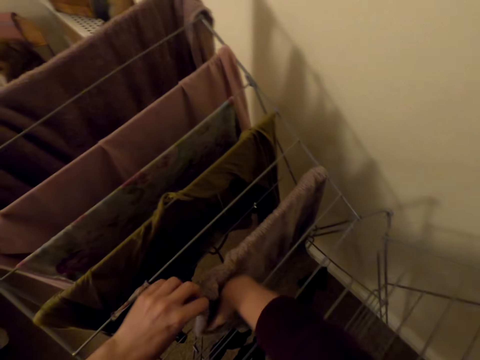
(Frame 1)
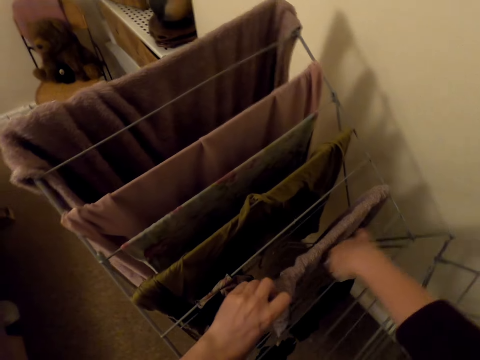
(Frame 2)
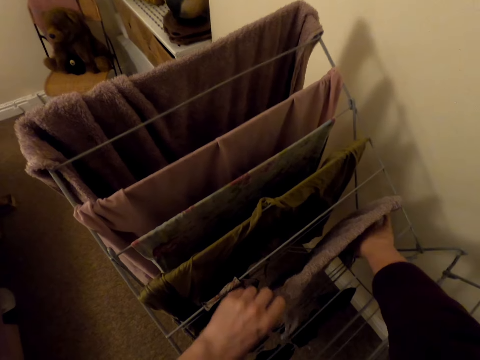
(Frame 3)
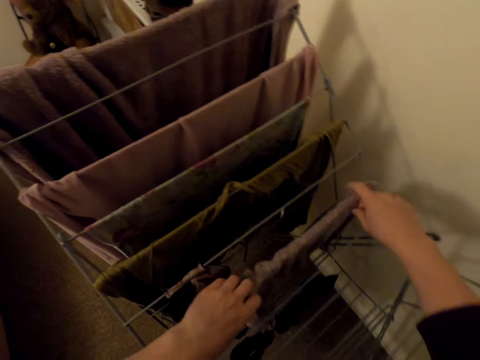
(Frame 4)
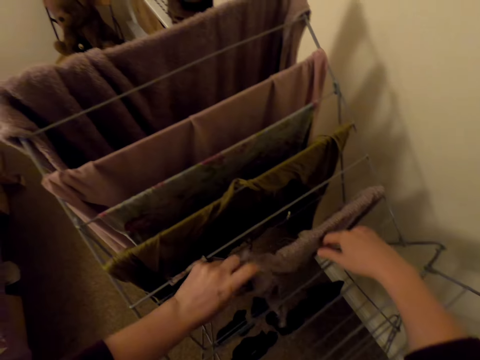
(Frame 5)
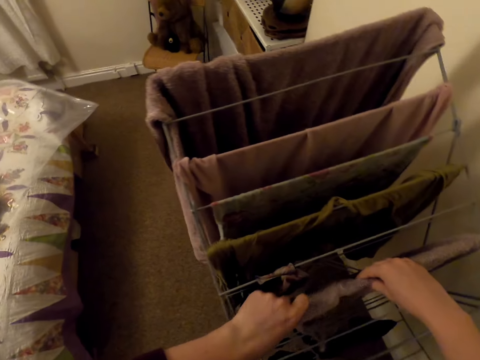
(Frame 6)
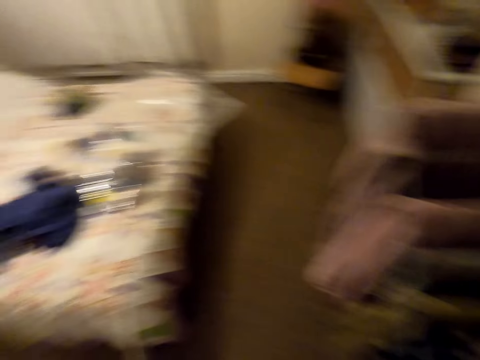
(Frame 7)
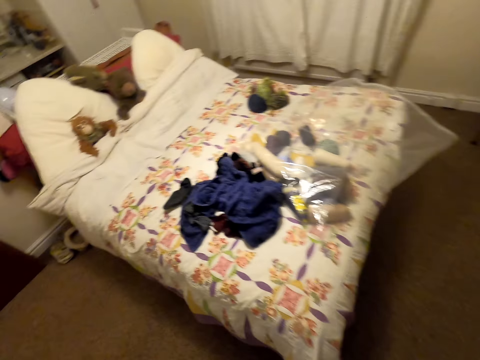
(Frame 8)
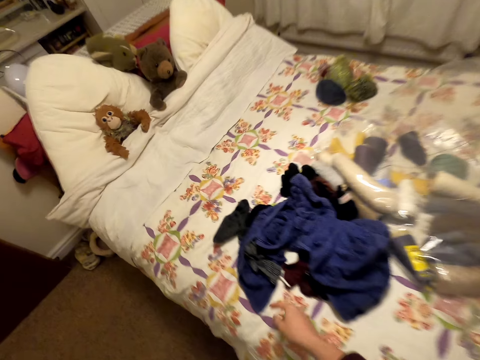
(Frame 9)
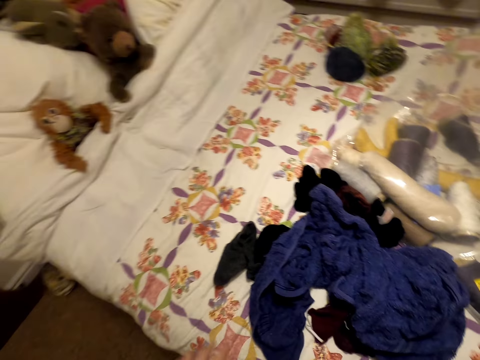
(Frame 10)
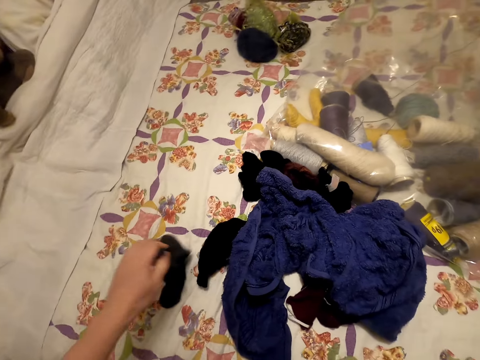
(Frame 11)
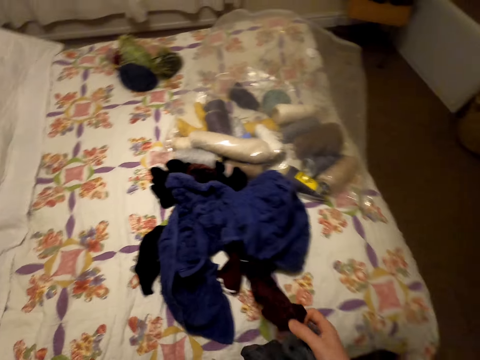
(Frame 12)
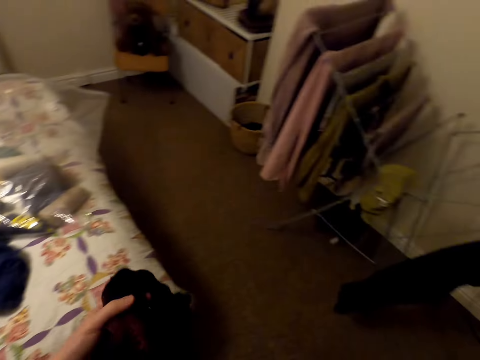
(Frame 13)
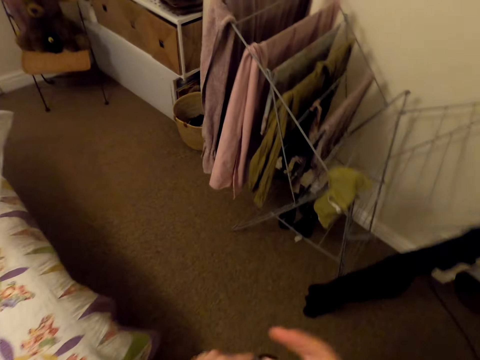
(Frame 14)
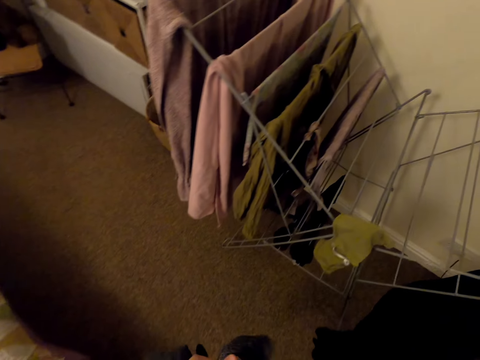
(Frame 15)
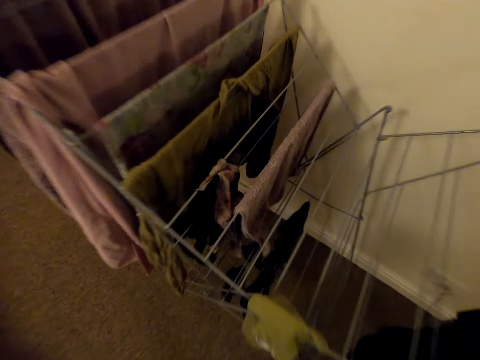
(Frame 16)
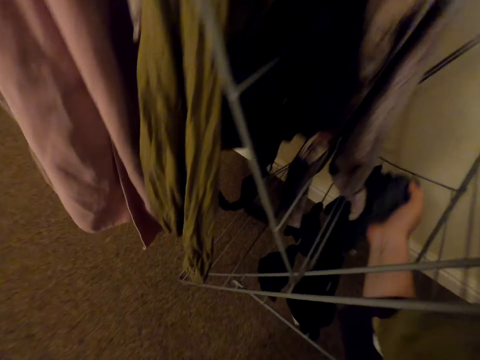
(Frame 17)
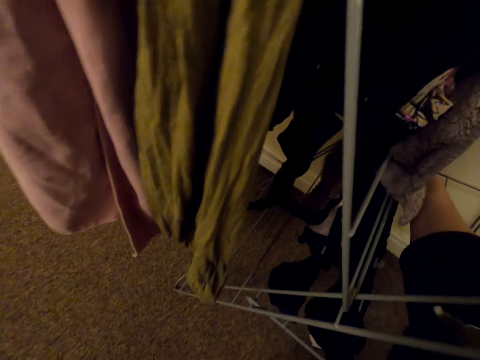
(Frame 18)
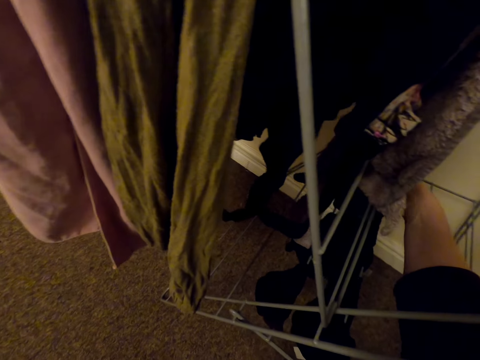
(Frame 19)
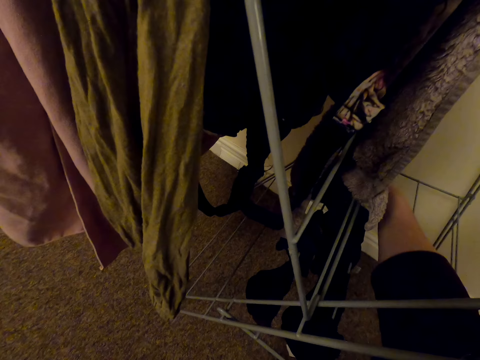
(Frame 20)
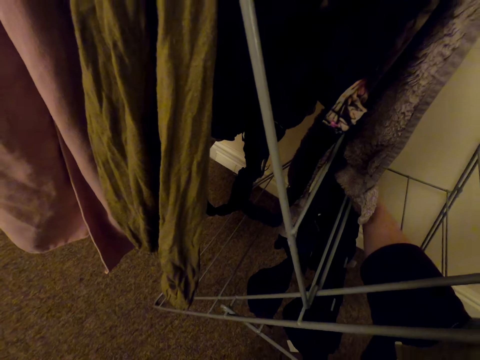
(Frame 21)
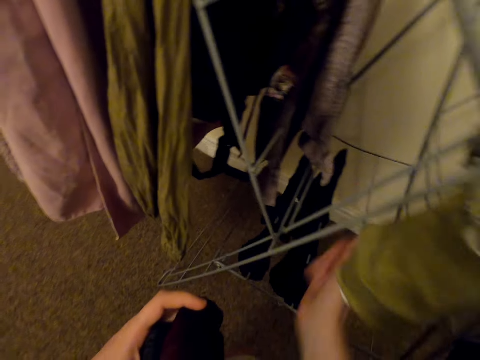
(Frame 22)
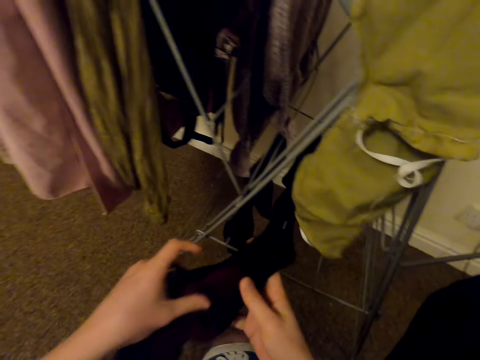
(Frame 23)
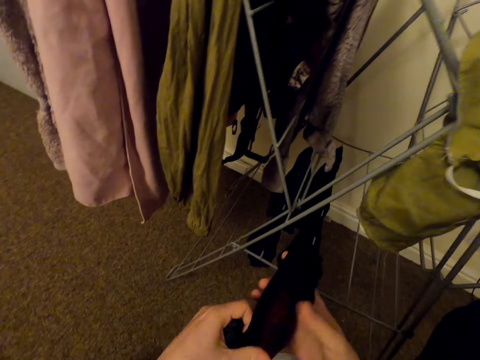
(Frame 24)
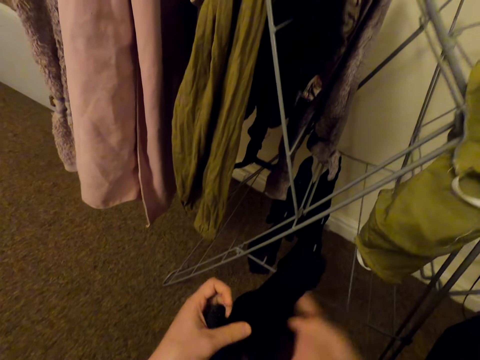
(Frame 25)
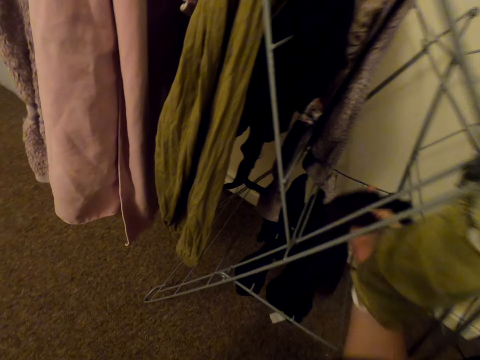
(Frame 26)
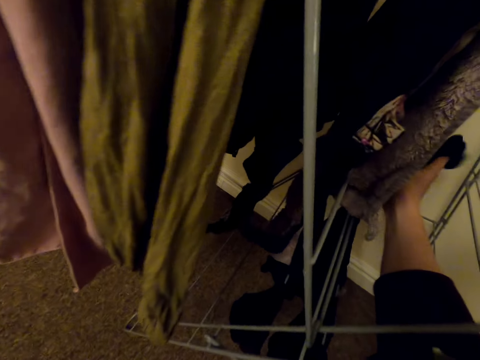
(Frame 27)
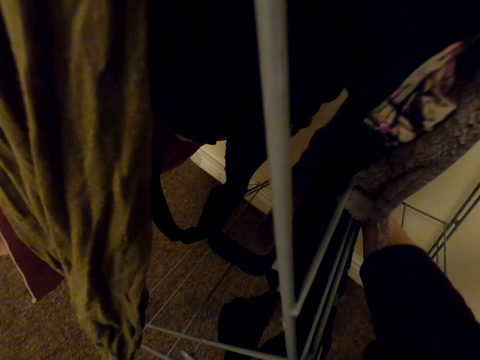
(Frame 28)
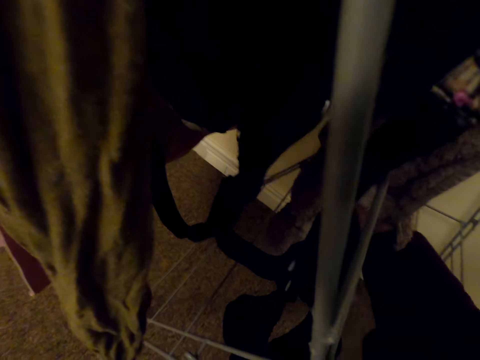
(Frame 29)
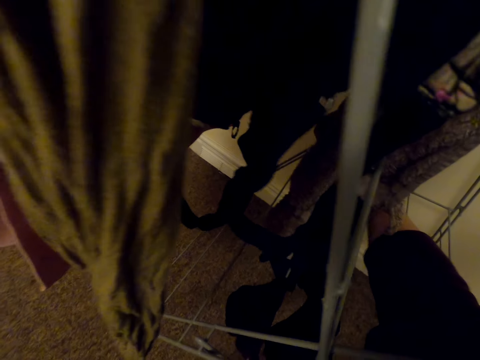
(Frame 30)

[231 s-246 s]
The camera wearer moves around the room. They pick socks on the bed. They hang the socks on the rack.

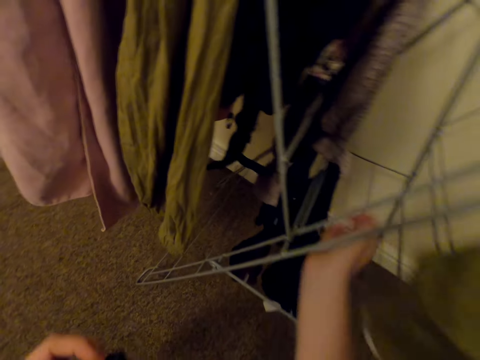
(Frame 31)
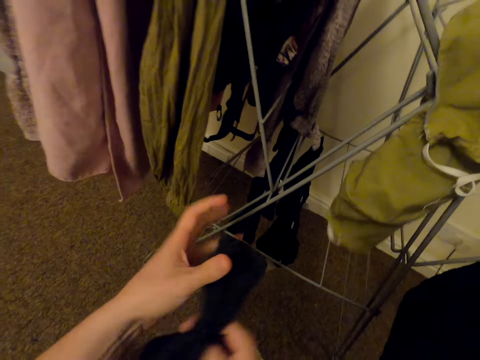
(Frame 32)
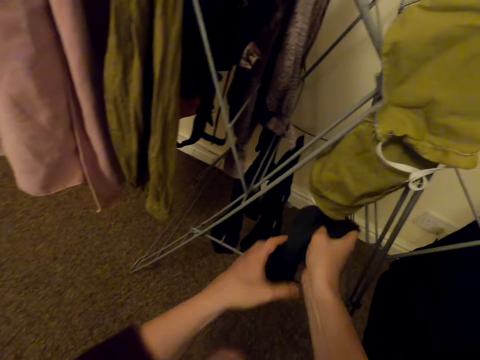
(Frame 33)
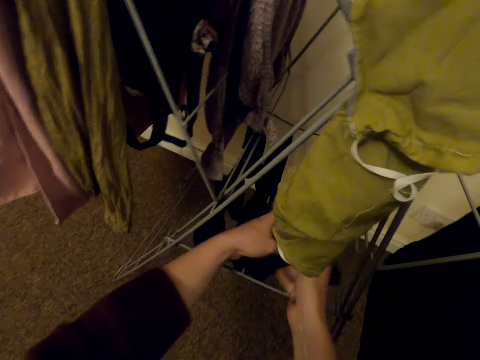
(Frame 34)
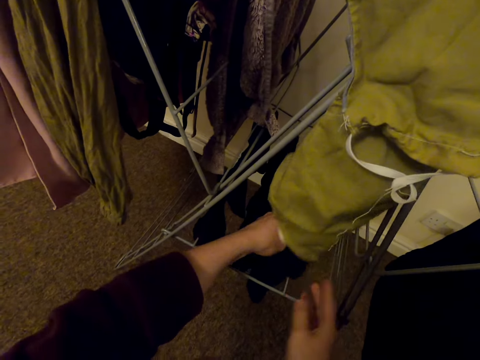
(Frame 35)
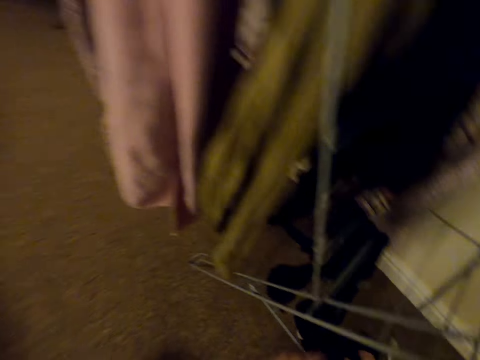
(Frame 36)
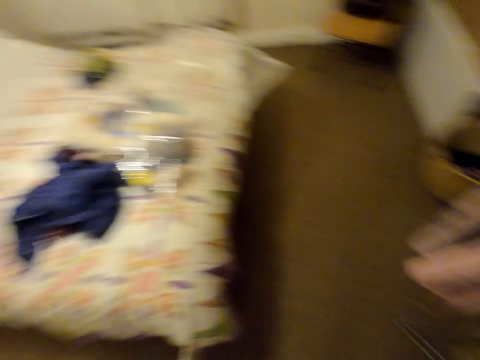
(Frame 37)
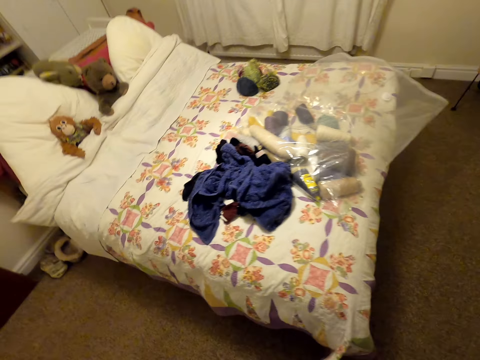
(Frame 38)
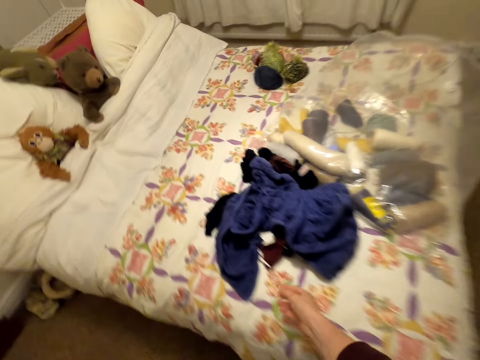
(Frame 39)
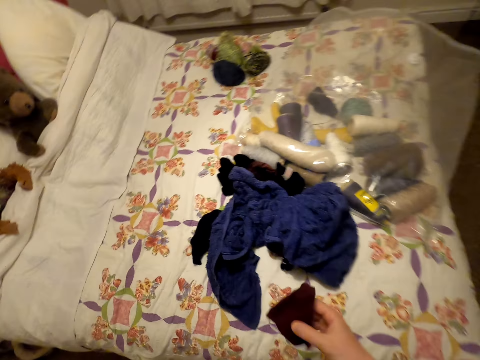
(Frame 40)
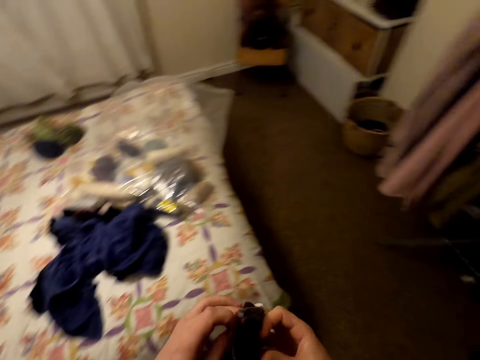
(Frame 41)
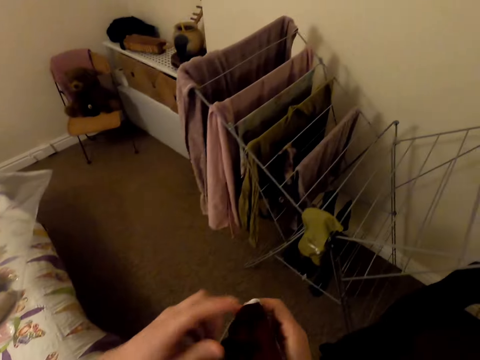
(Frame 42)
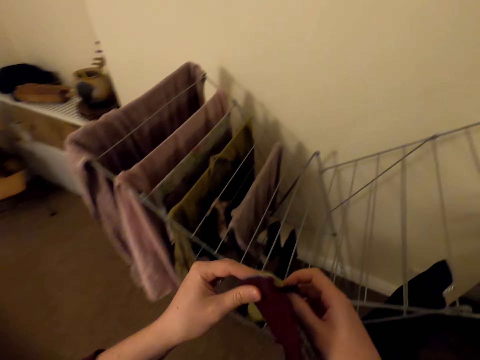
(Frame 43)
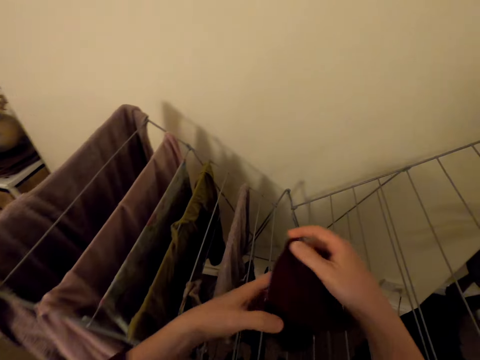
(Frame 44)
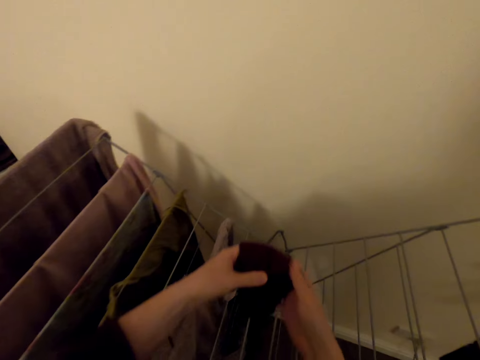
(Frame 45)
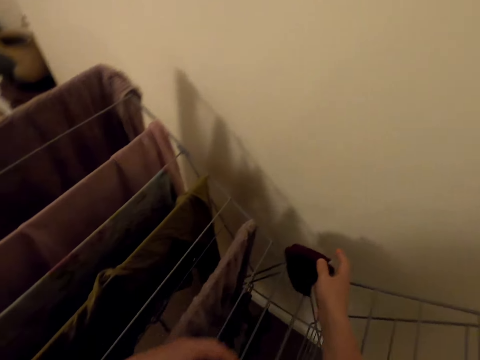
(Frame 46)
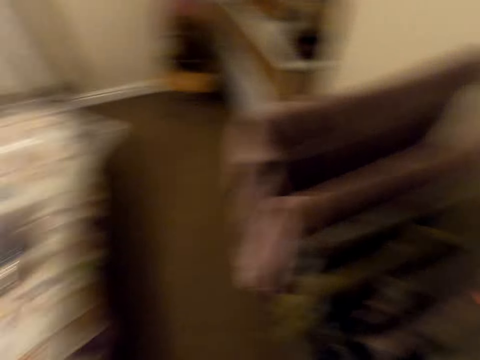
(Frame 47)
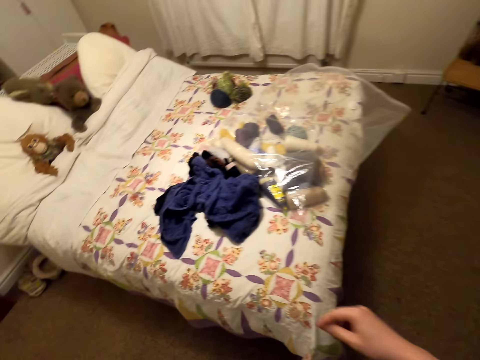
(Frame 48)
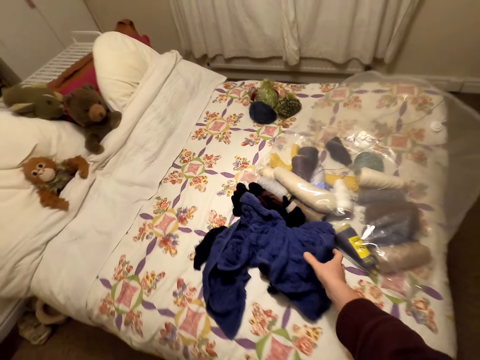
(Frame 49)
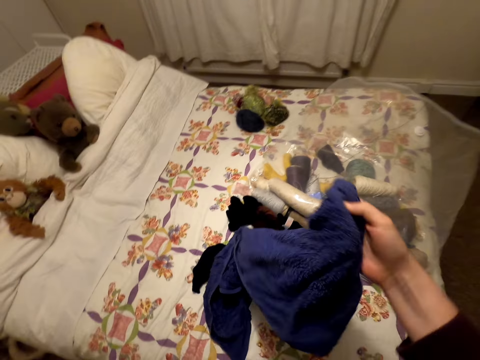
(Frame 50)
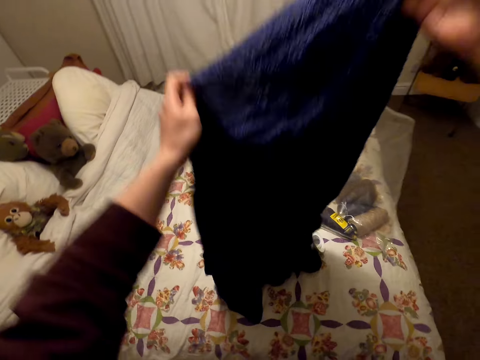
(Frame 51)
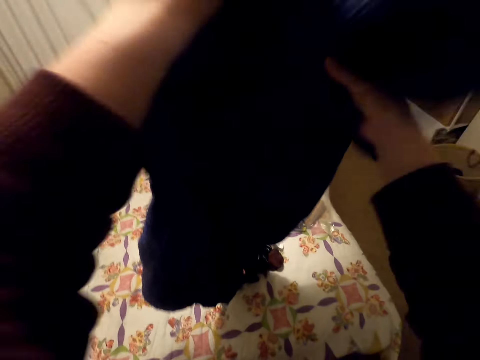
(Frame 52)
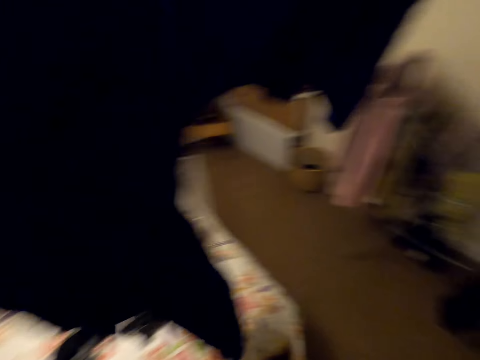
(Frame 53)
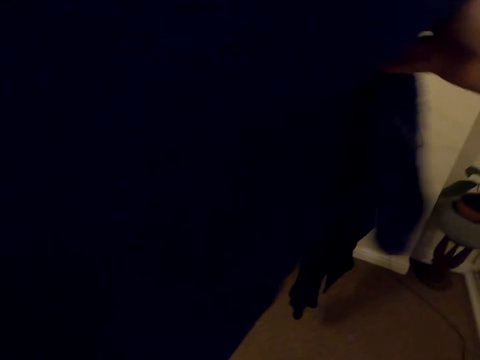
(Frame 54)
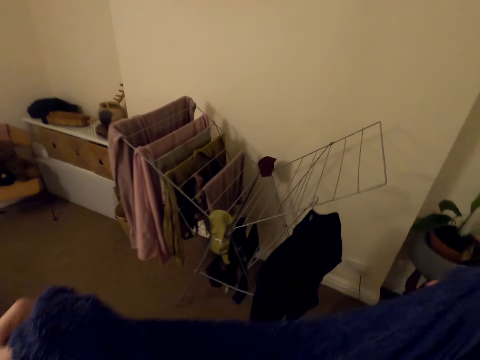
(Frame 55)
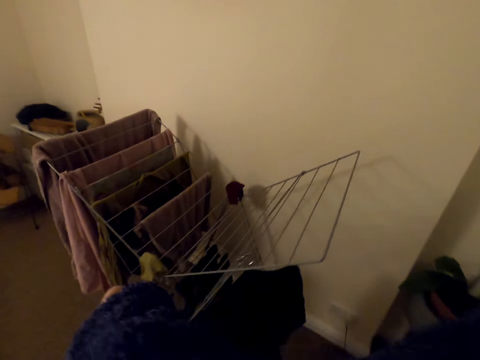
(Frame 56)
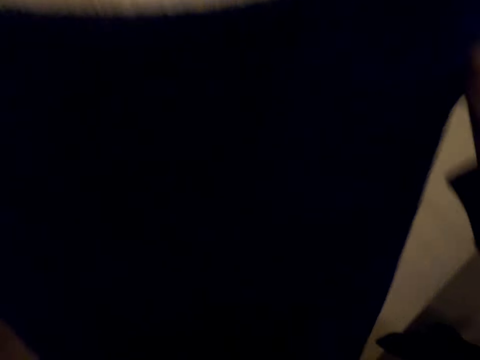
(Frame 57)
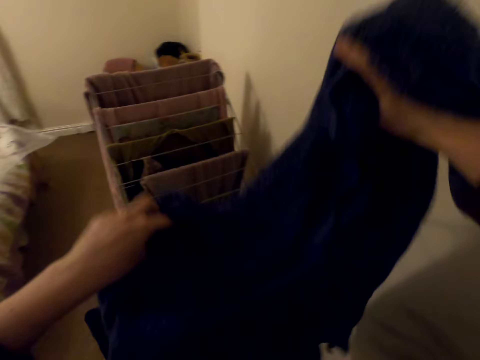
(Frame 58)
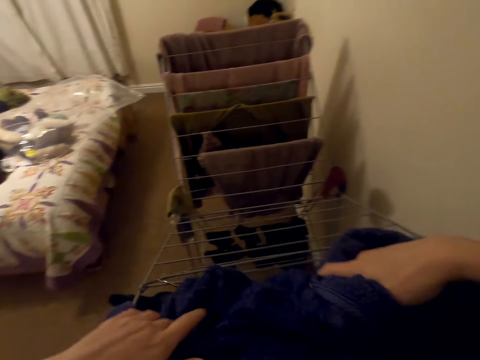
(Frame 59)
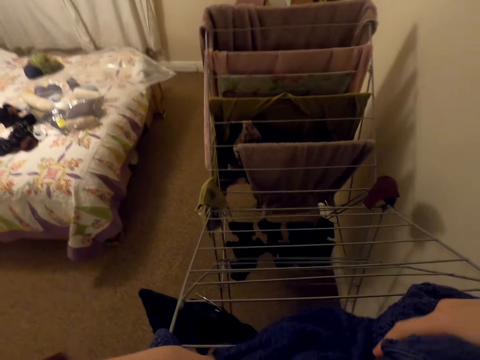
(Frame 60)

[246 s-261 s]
The camera wearer moves around the room. They collect a mask on the bed. They unfold the mask. They hang the mask on the rack. They move around. They pick a towel on the bed. They hang the towel on the cloth rack.
